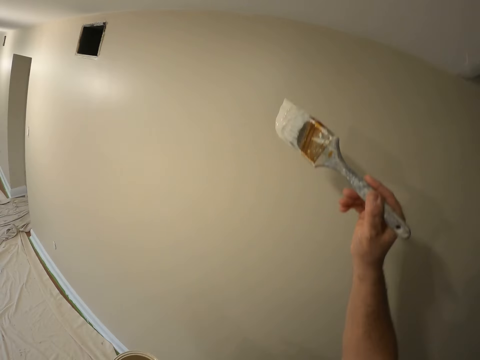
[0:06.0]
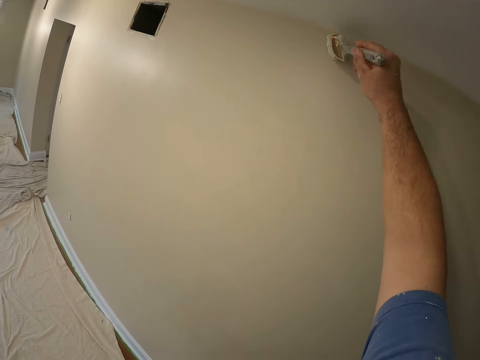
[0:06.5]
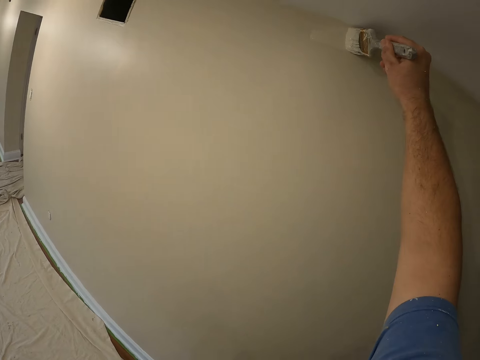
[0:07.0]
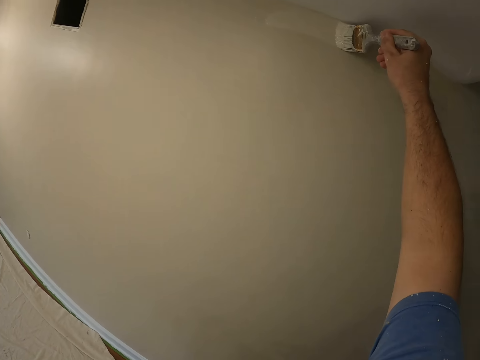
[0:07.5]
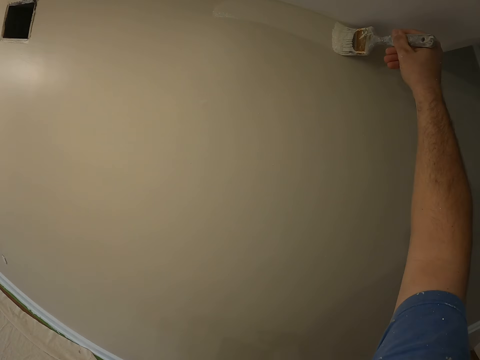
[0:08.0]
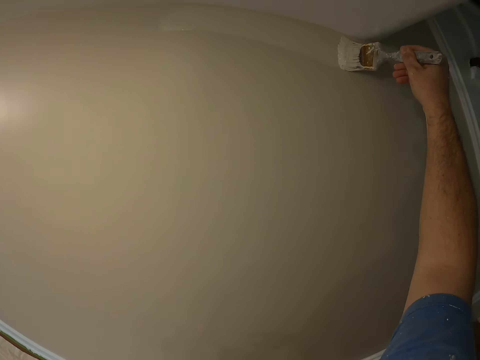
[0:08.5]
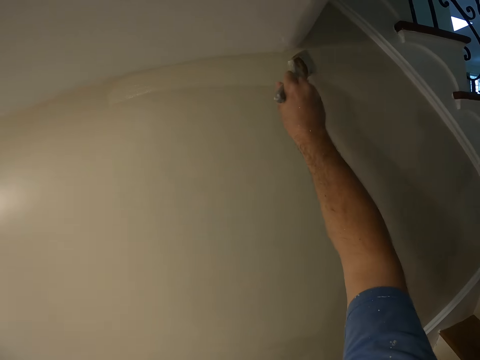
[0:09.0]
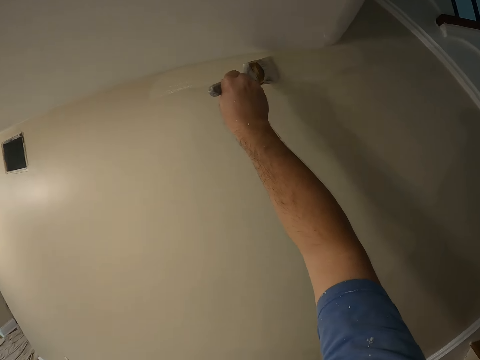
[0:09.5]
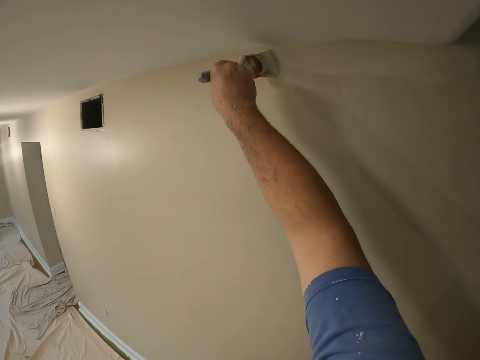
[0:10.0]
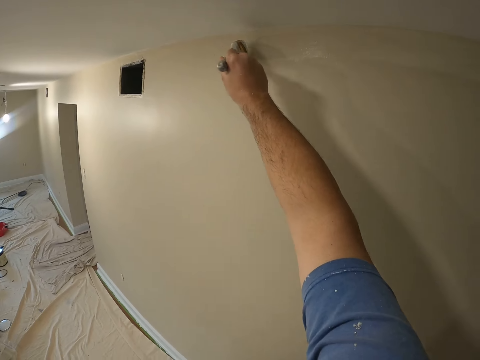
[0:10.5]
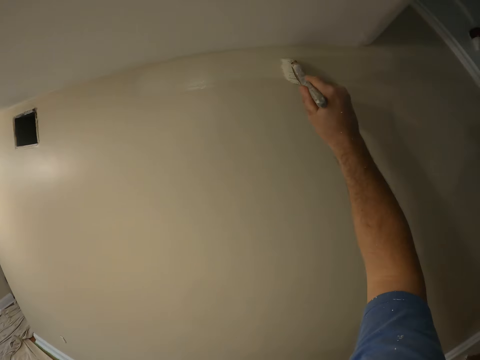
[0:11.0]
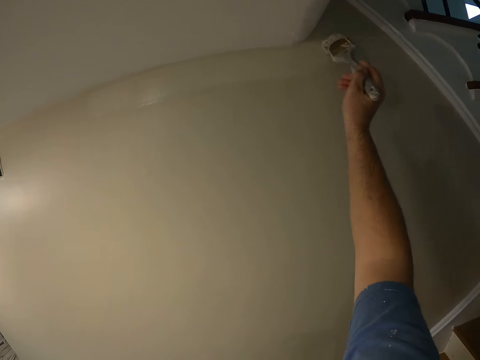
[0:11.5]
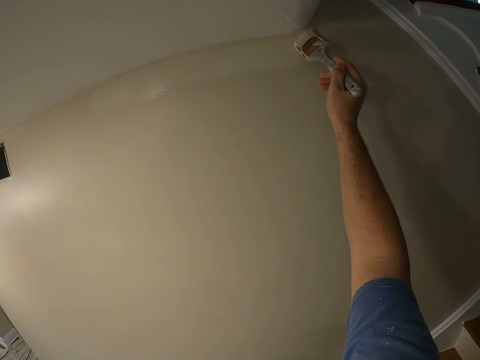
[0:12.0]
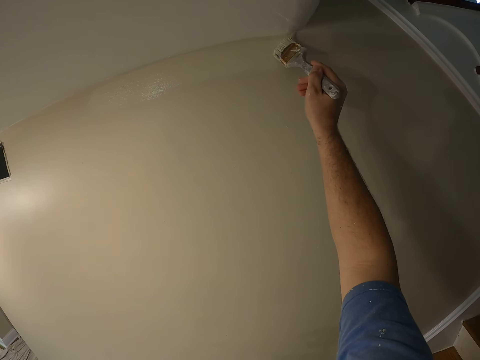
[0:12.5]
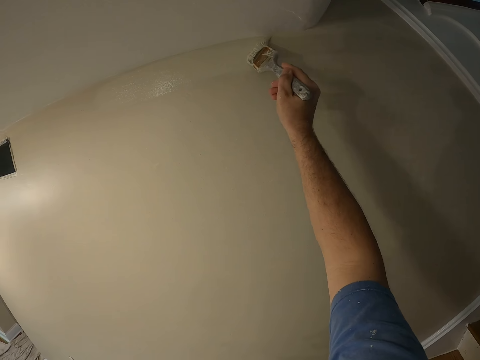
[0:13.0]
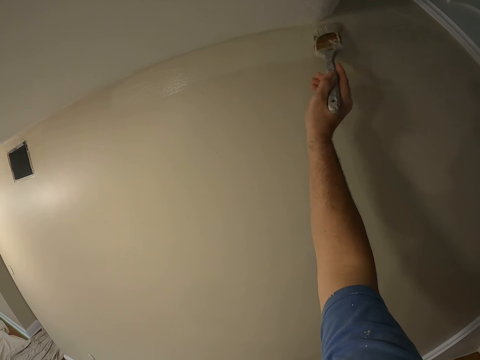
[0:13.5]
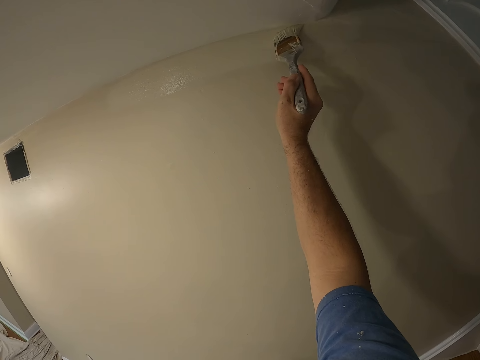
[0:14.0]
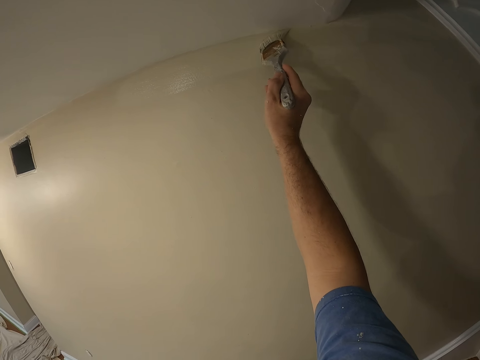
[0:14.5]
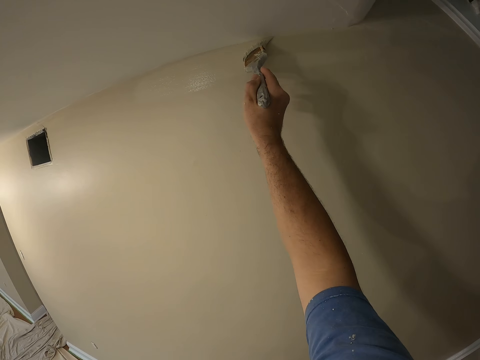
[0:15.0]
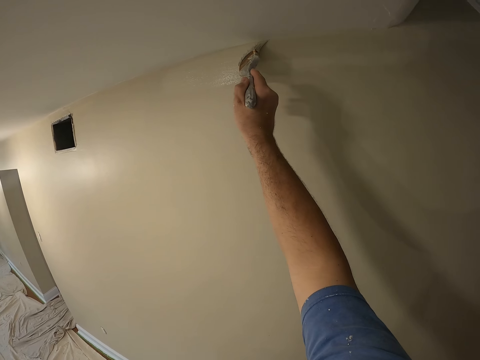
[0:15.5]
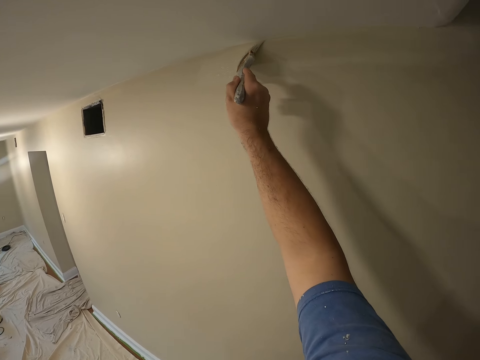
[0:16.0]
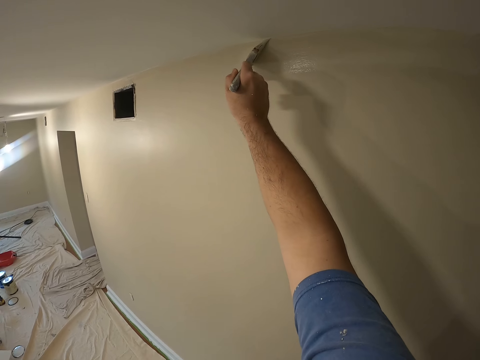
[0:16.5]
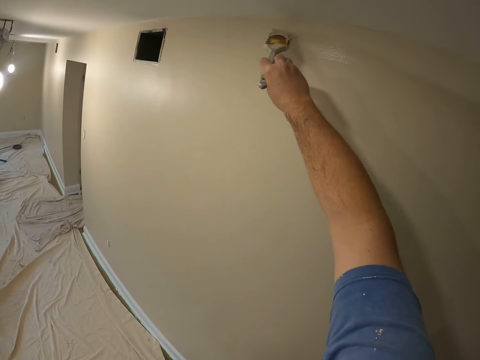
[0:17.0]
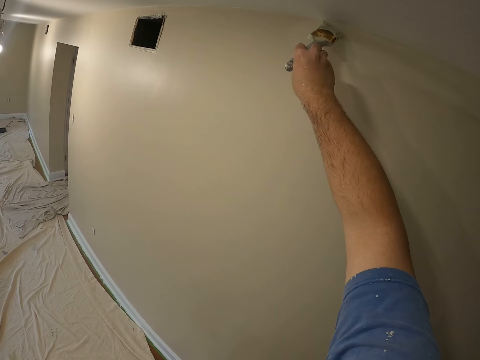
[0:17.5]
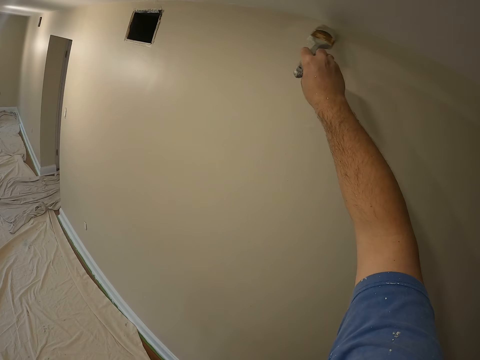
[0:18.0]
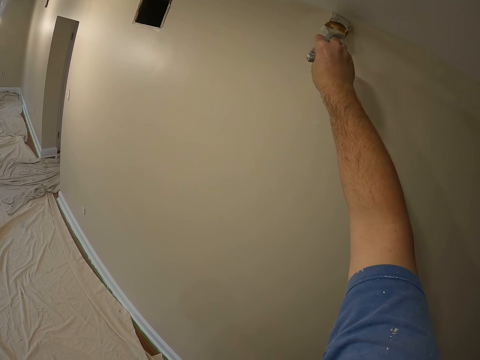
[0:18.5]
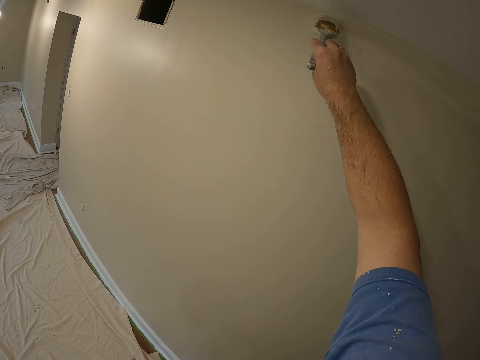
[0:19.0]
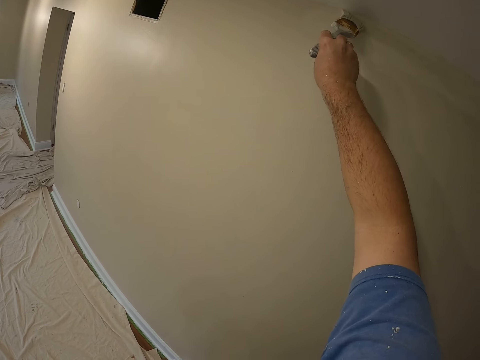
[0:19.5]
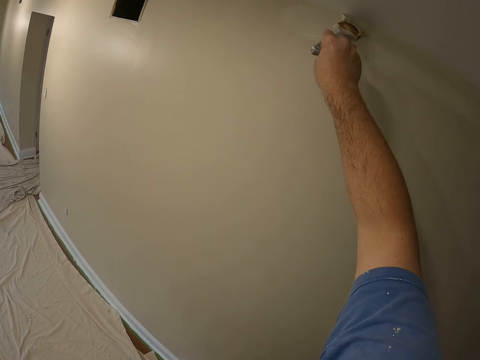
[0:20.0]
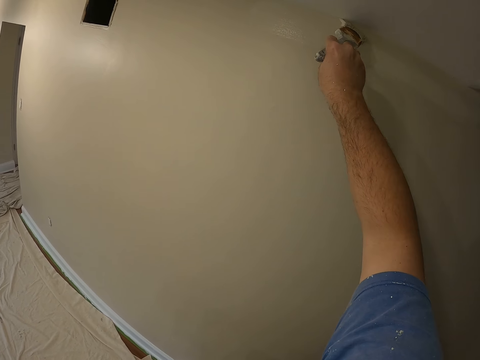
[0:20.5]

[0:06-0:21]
The camera wearer moves closer to the wall. They start painting the wall.

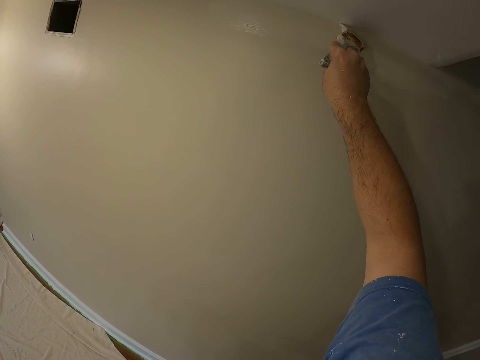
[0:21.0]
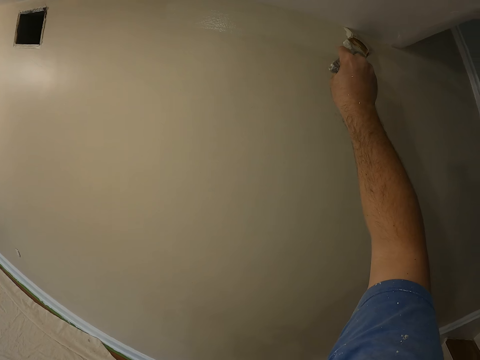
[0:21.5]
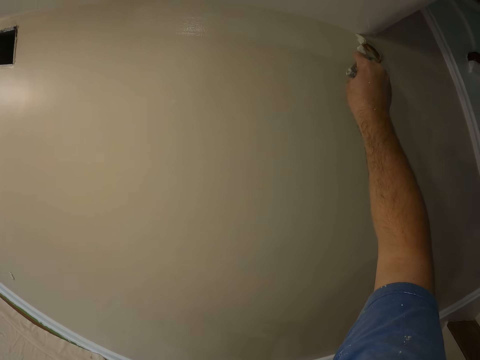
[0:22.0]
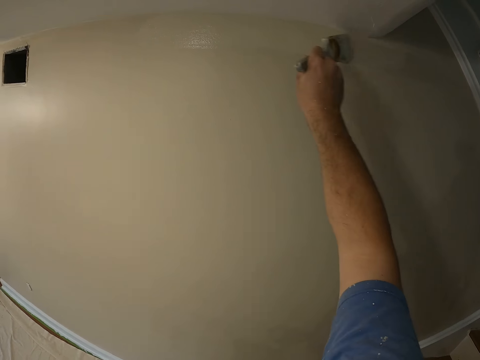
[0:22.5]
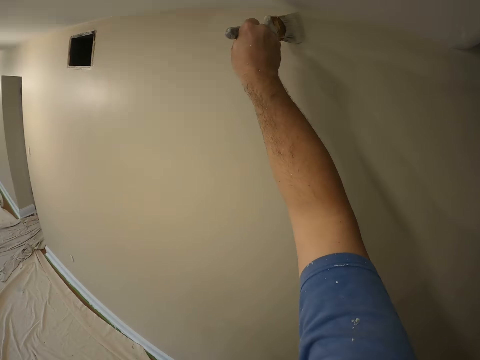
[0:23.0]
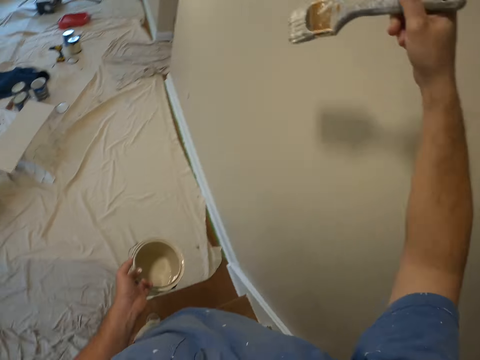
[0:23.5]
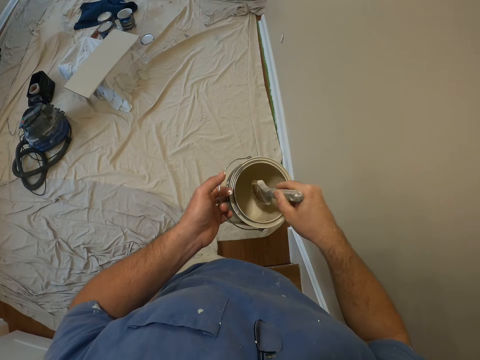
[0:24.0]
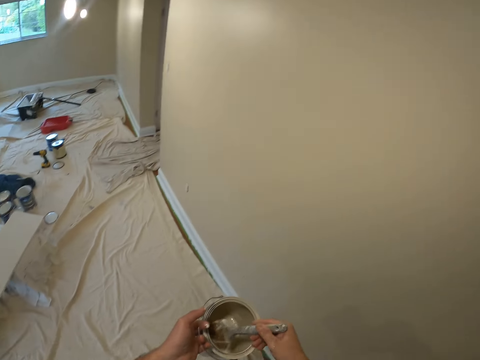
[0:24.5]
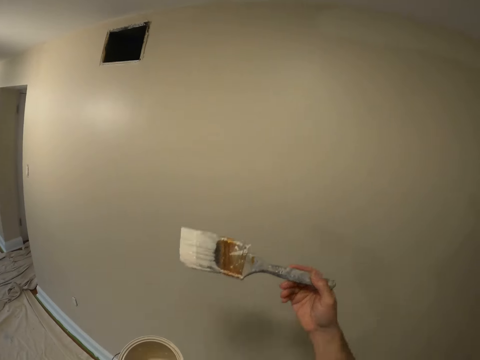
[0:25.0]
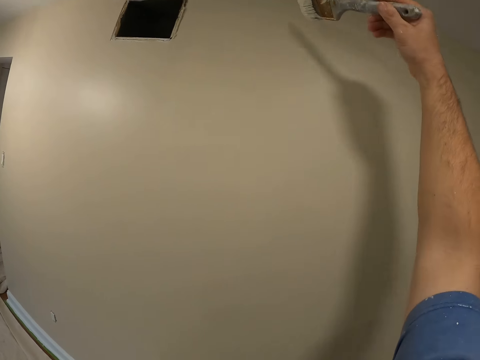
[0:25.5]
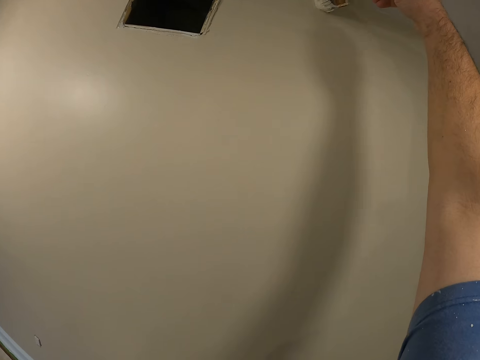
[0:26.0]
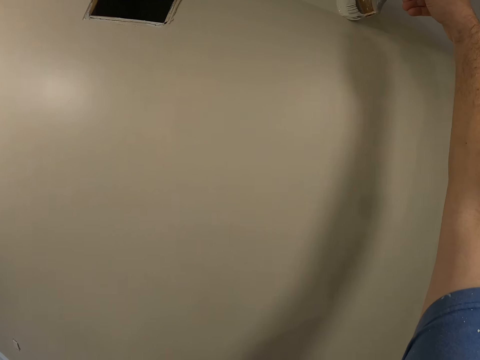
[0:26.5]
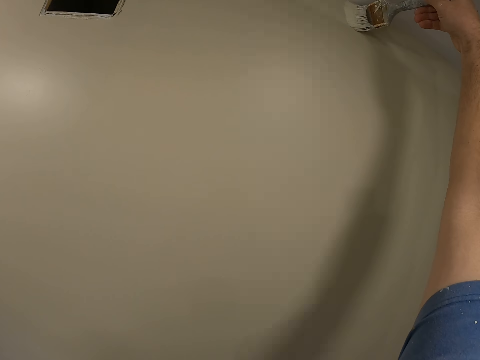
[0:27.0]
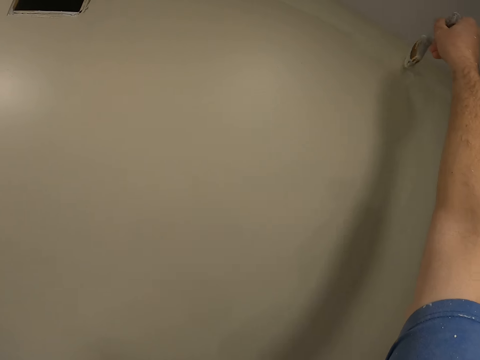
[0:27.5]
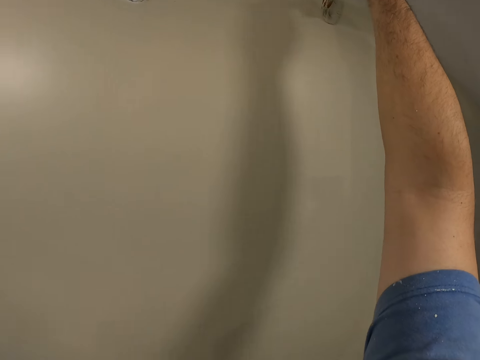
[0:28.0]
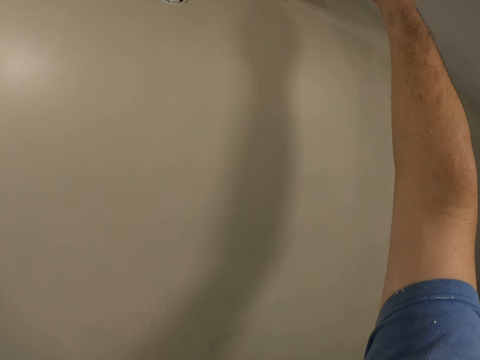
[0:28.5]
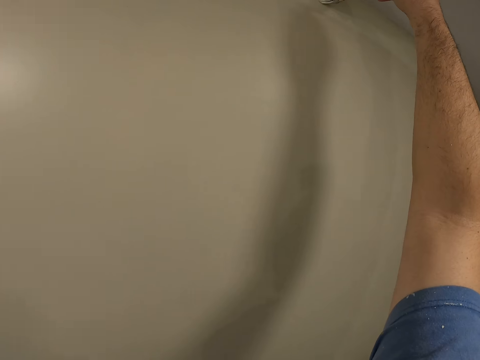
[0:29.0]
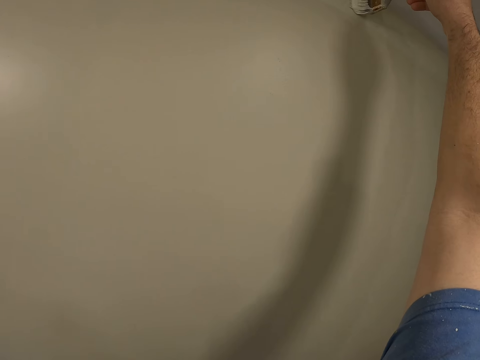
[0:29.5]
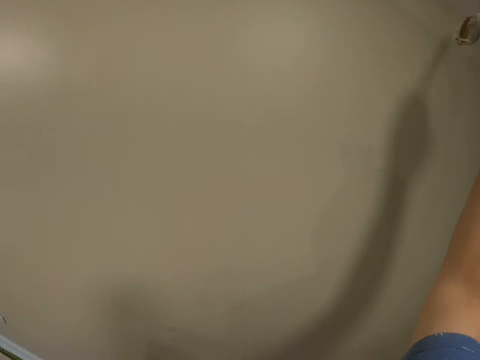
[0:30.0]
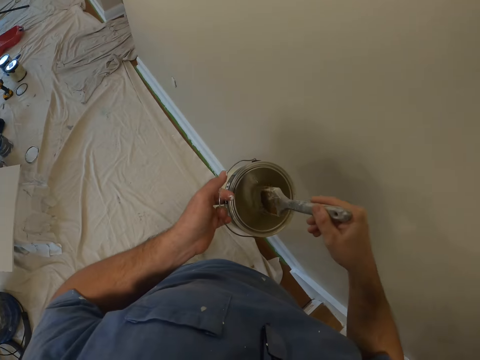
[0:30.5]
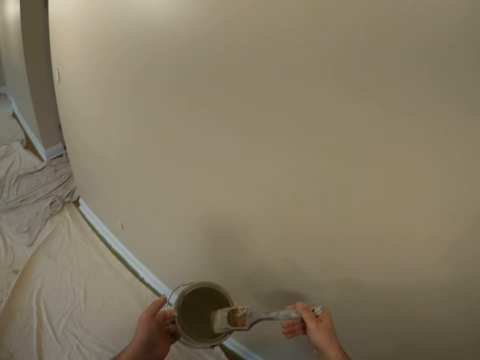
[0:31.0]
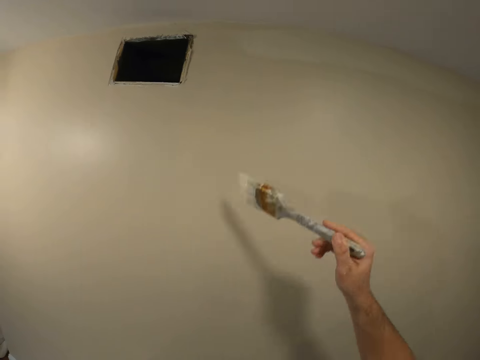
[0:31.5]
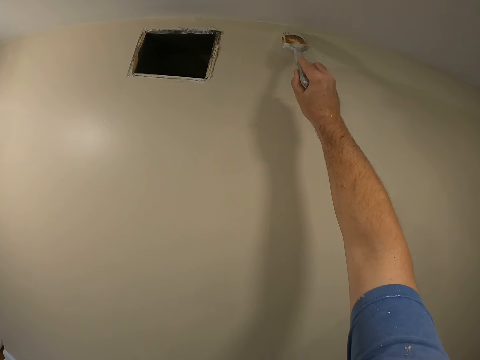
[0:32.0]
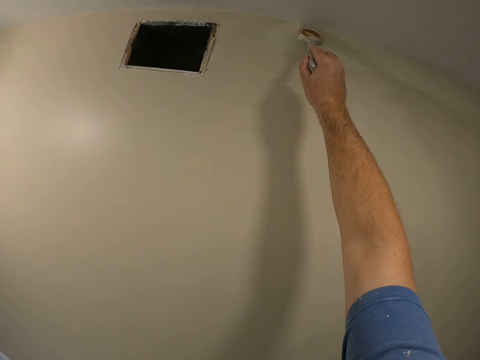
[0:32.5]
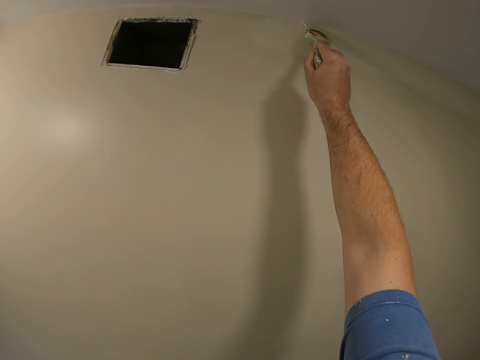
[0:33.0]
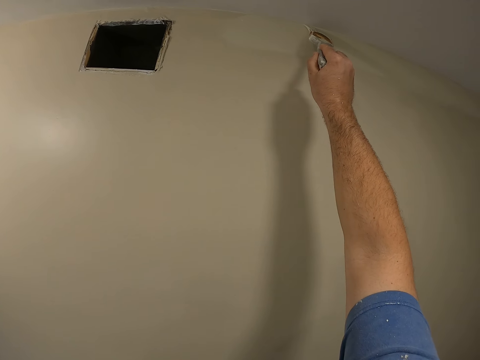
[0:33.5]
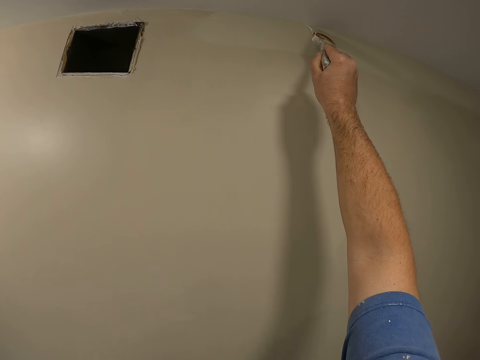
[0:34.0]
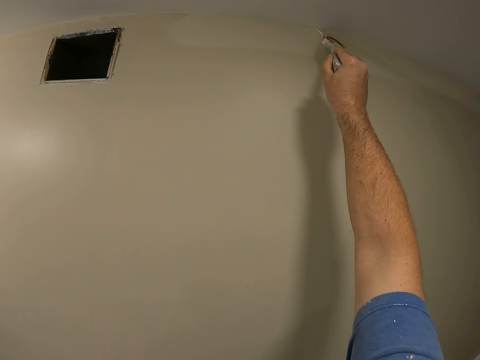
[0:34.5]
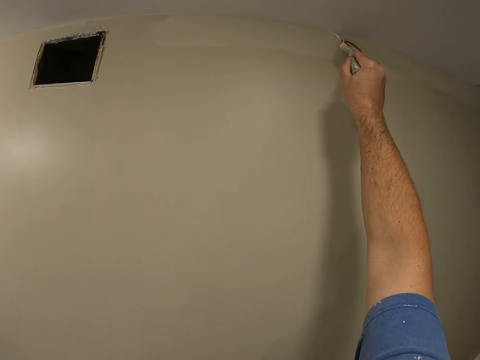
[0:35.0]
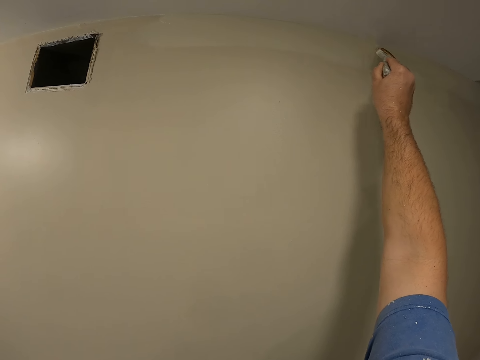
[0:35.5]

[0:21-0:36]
The camera wearer dips the paint brush into the paint can. They make a move. They paint the wall. They dip the paint brush into the paint can. They paint the wall.
